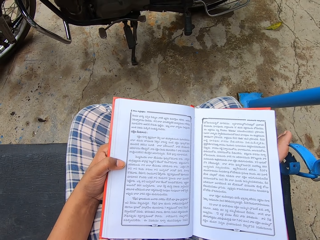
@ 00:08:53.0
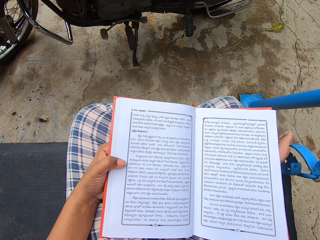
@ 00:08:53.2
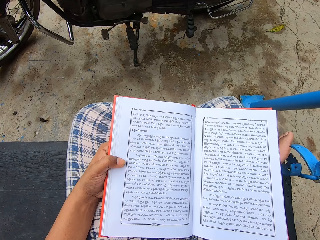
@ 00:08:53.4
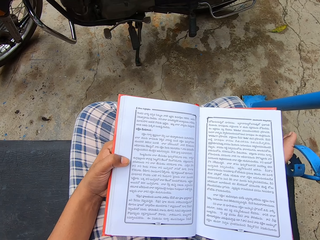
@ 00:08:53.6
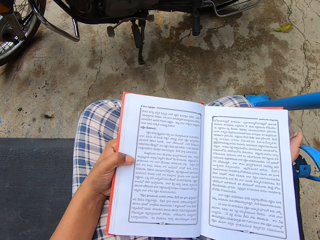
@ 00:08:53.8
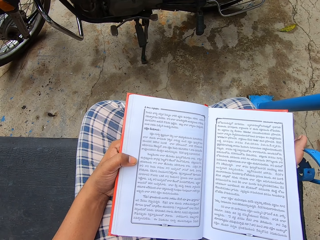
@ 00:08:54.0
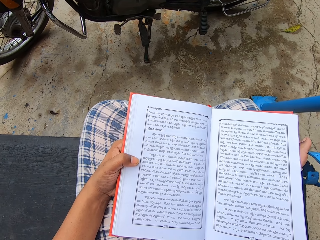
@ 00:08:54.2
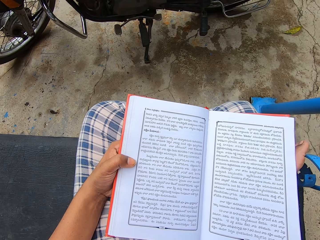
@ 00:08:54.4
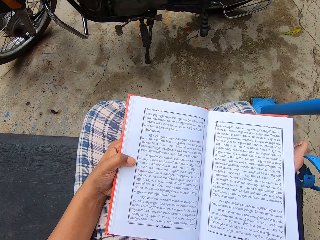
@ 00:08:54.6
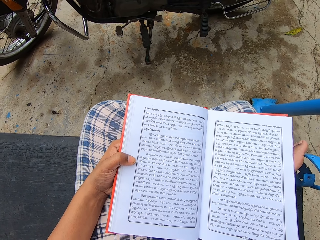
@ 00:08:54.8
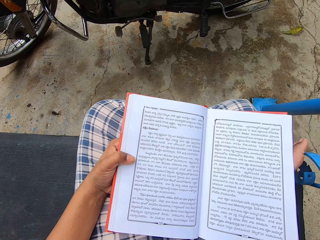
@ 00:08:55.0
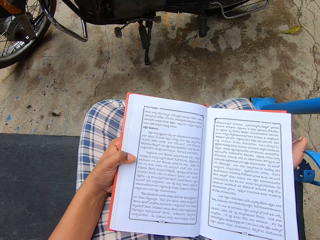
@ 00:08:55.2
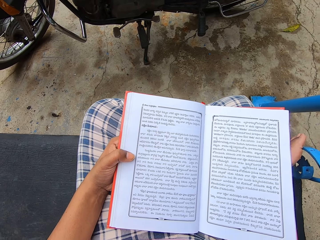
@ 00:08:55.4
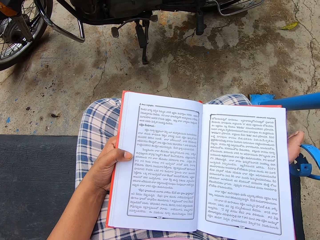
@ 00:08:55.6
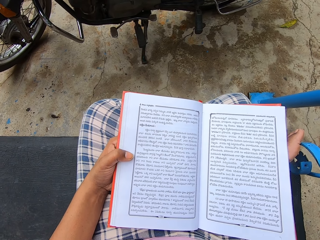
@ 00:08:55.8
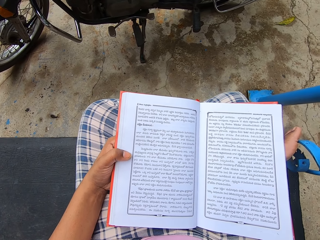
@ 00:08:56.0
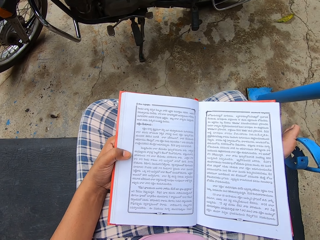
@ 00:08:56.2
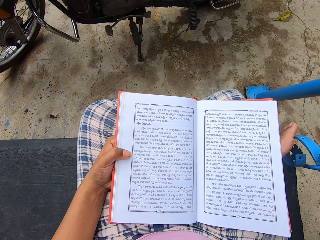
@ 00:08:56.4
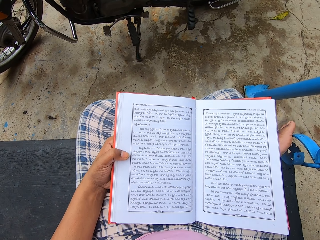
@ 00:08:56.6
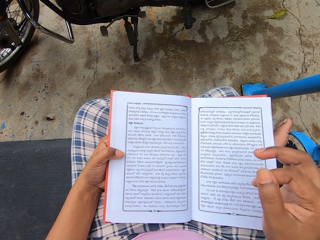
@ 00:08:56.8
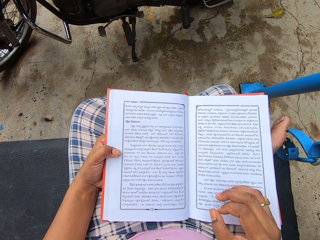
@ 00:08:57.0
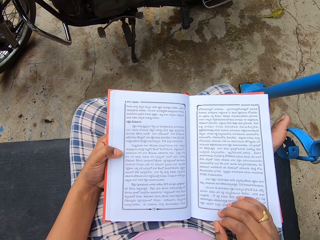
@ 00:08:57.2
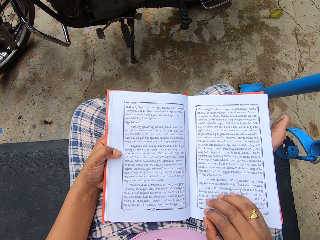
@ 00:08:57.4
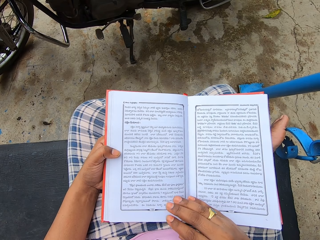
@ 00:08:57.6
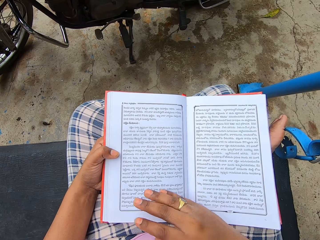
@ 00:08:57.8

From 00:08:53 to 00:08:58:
The camera wearer reads a Koran outside the house.

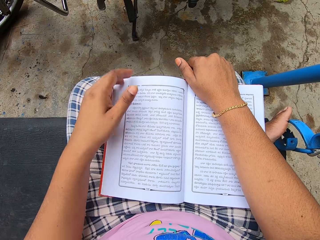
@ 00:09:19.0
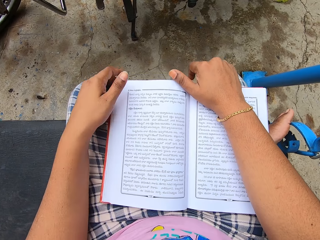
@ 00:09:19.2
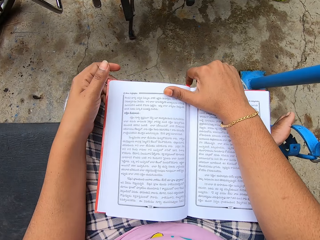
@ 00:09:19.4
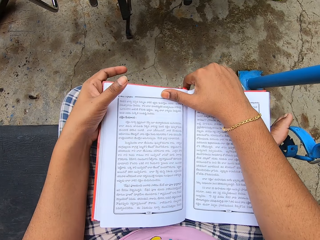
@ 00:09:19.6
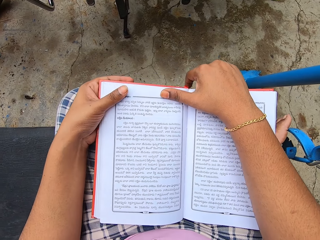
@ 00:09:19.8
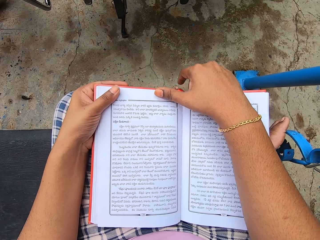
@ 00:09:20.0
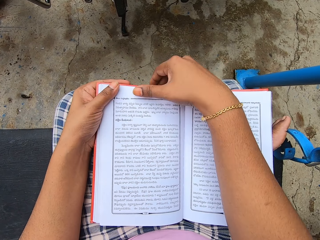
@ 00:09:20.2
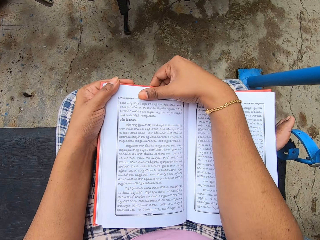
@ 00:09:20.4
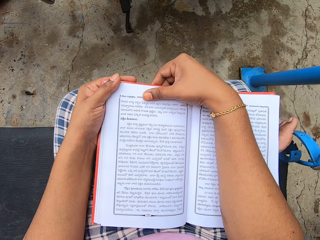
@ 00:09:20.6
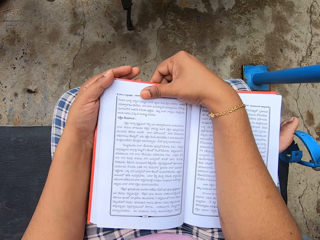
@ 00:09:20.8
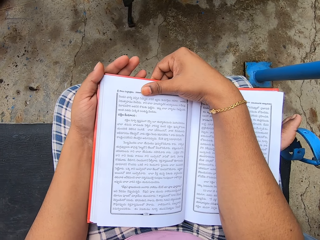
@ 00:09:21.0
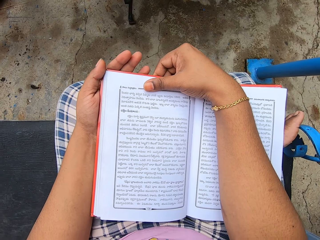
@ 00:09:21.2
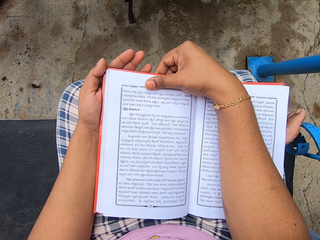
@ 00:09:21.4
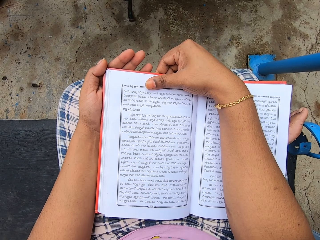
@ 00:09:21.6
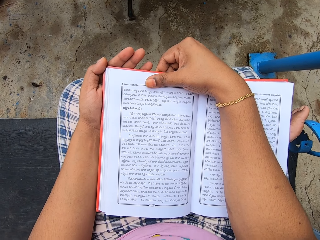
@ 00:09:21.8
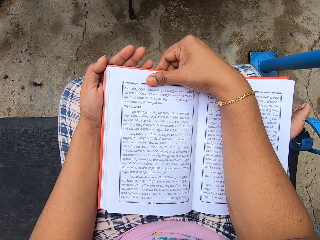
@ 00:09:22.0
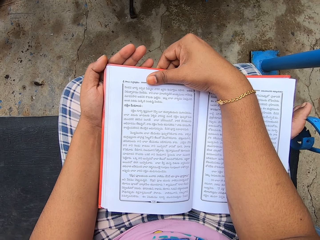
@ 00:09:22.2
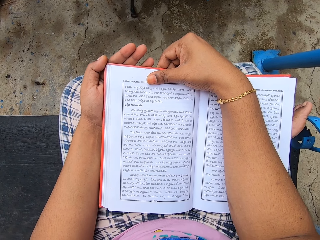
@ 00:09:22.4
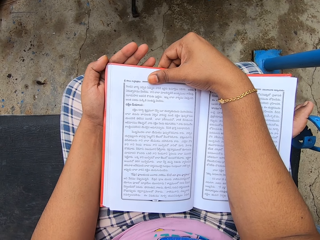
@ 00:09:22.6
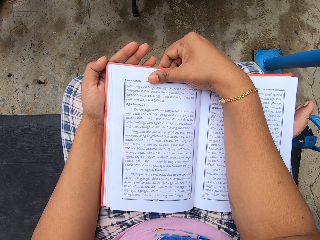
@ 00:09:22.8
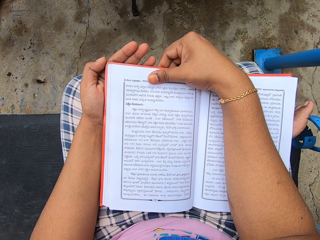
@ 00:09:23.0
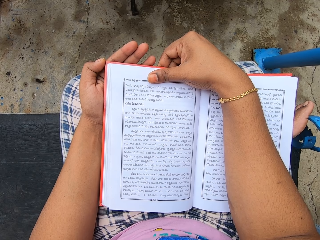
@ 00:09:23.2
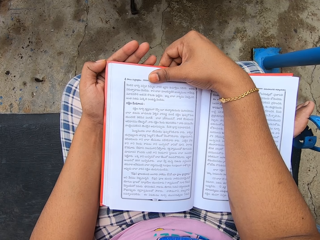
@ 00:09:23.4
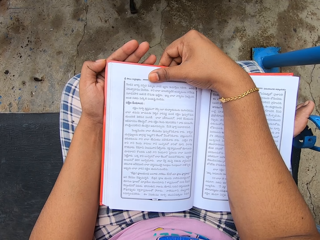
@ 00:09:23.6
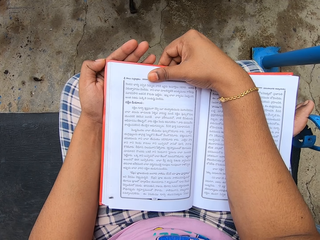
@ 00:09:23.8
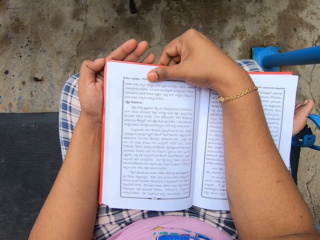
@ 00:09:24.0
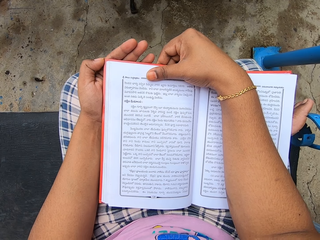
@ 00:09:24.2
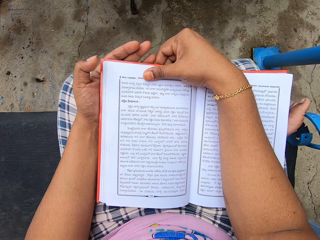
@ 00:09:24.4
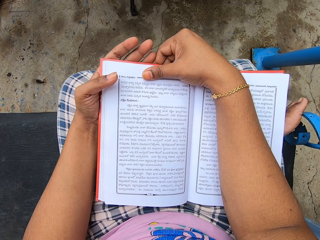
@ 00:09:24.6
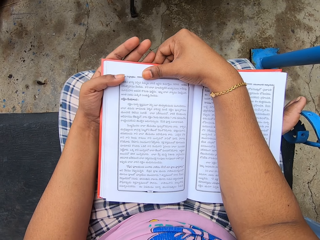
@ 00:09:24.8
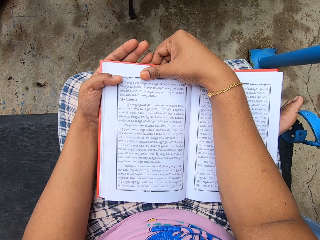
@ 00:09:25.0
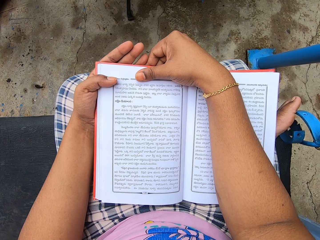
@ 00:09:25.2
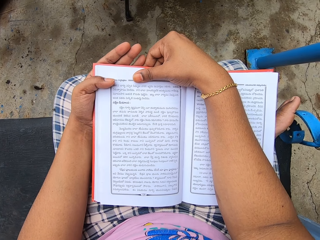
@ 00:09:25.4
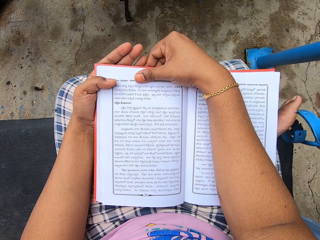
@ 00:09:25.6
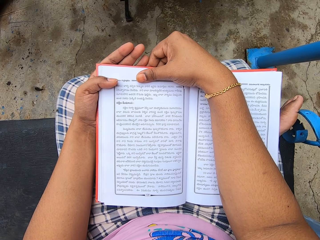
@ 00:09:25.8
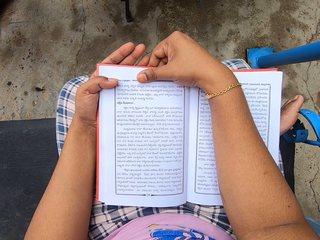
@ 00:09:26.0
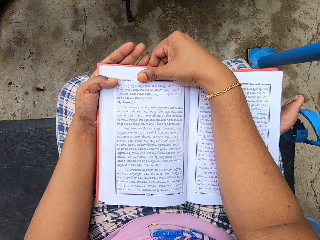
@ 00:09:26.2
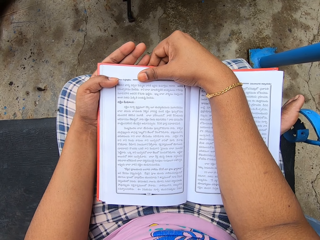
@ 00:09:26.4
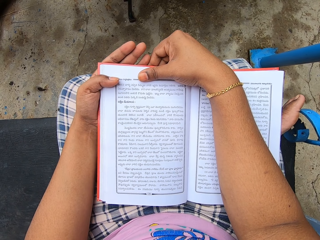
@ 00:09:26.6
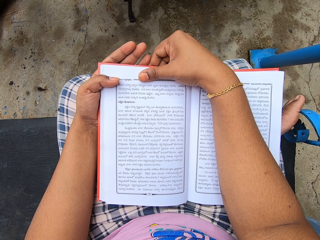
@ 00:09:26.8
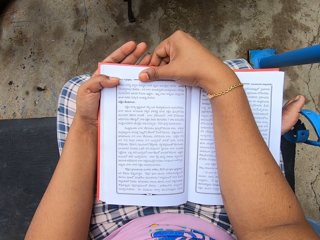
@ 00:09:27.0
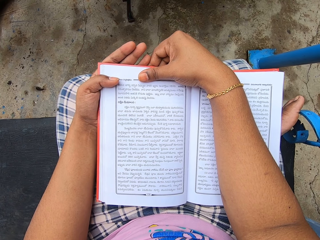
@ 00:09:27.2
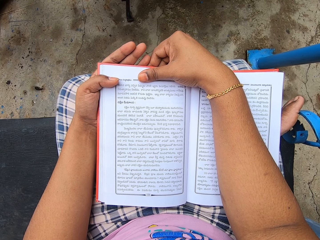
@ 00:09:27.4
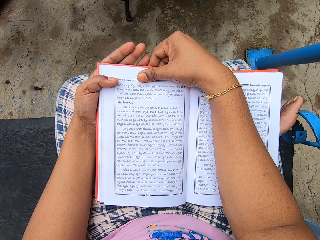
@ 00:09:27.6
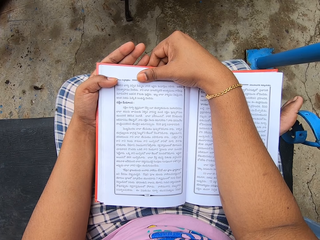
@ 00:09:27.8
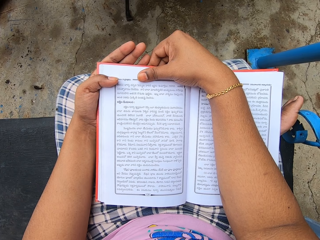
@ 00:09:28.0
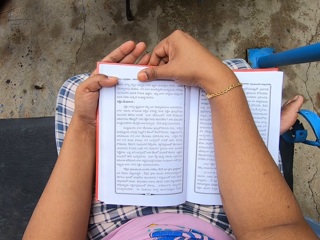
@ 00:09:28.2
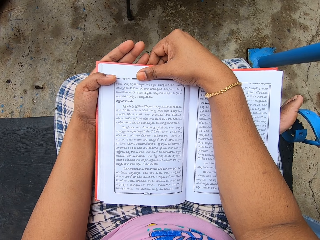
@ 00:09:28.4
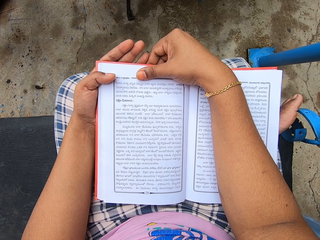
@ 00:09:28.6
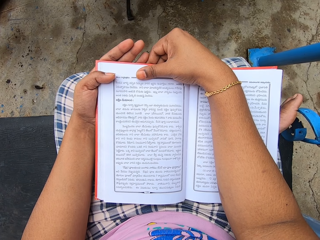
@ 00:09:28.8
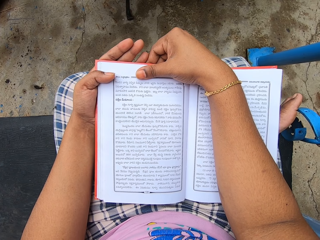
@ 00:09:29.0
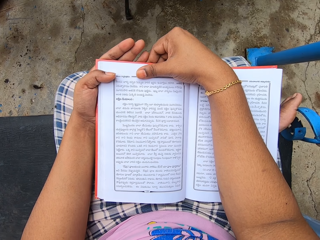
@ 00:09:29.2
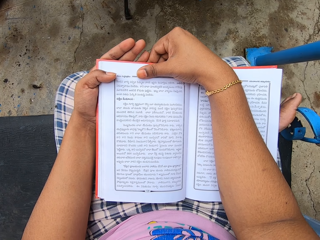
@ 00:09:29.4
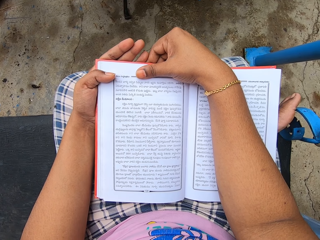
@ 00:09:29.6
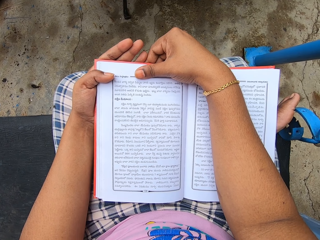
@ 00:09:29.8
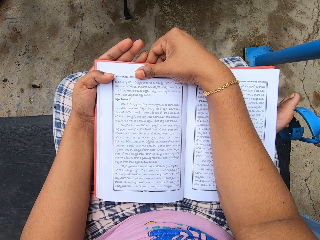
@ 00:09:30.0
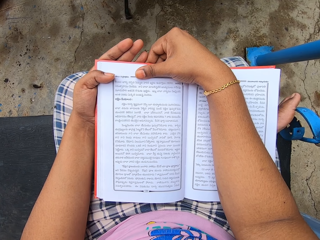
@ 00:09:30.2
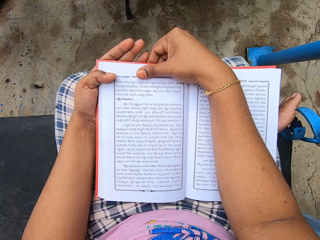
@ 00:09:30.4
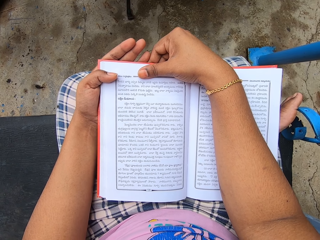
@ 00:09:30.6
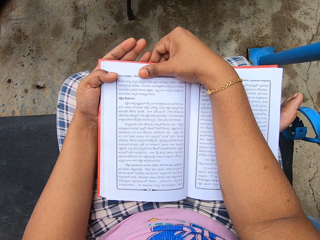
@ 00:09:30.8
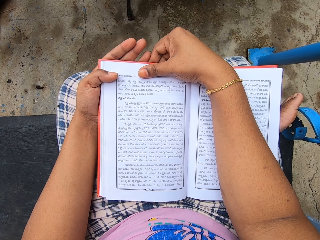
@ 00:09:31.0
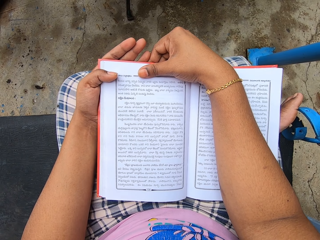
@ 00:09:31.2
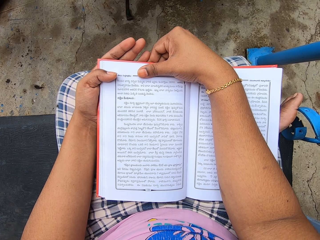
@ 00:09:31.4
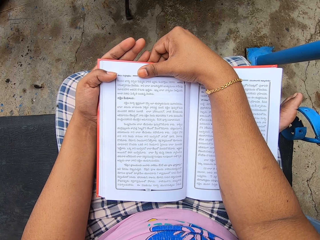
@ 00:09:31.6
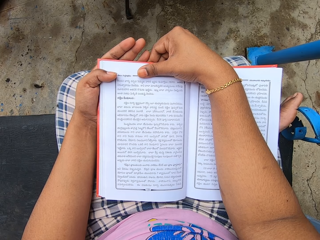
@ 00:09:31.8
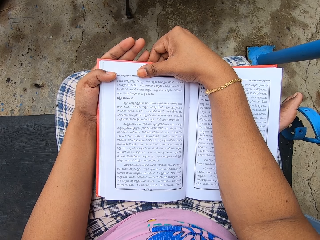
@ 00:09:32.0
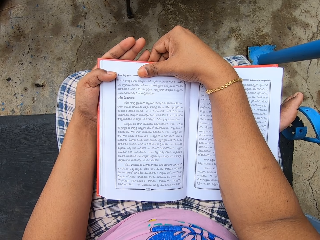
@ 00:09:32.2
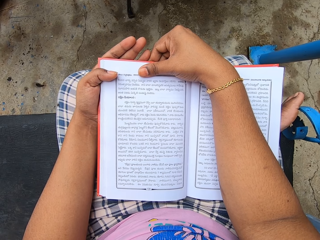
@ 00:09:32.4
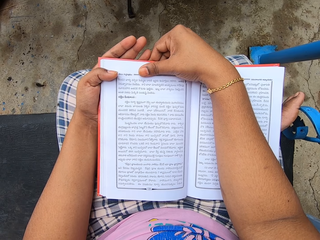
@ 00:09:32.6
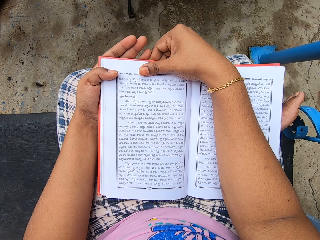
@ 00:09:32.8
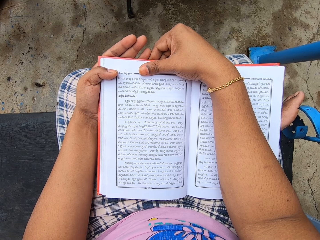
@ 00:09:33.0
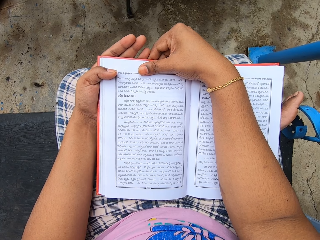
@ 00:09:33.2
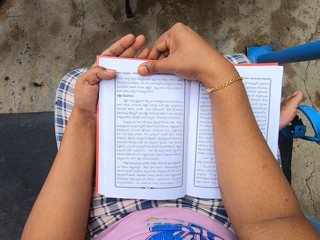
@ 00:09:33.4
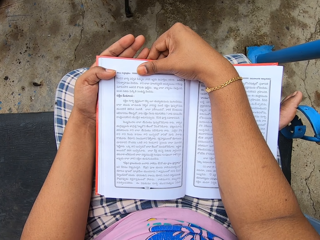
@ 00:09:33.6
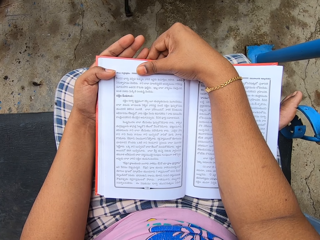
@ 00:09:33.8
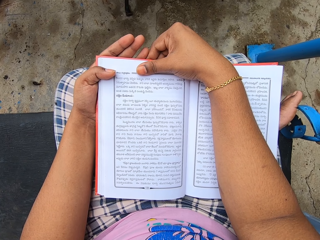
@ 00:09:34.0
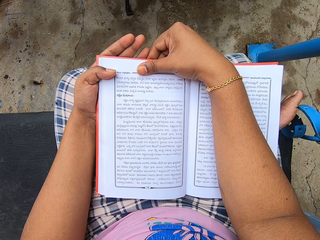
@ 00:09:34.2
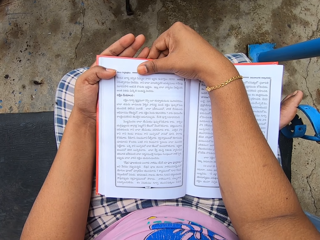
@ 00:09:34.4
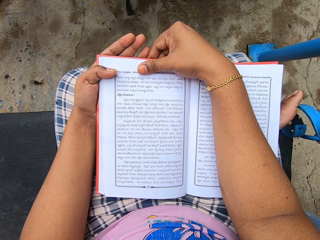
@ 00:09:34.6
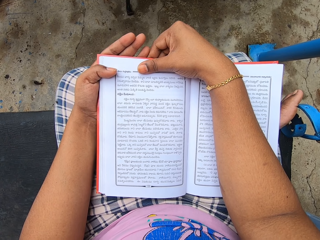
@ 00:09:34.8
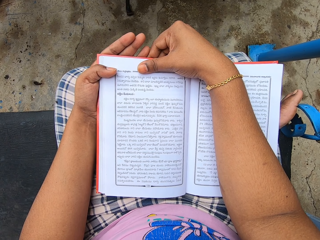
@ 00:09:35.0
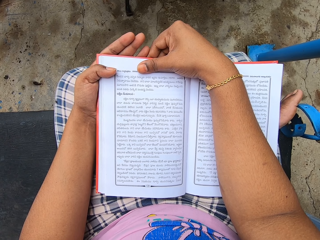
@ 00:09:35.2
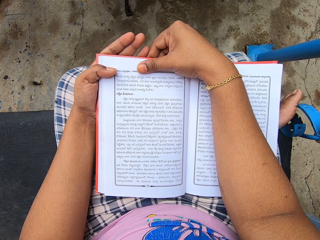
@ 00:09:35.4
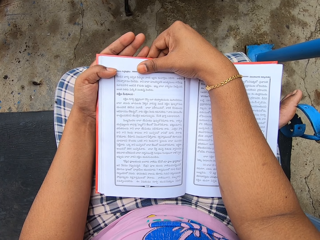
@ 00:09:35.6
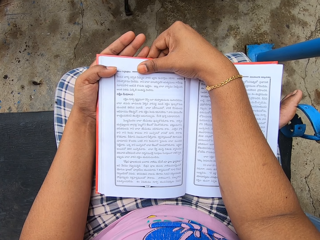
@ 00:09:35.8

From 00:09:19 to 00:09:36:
The camera wearer holds the book with both hands.
